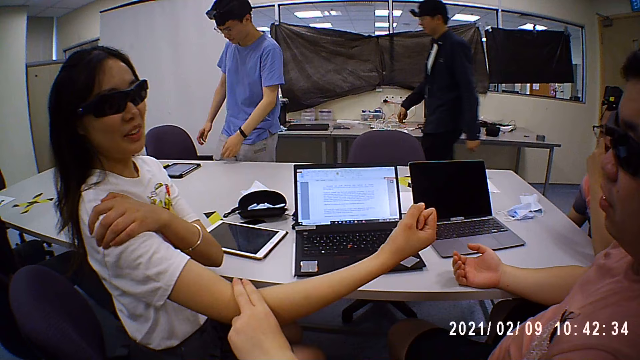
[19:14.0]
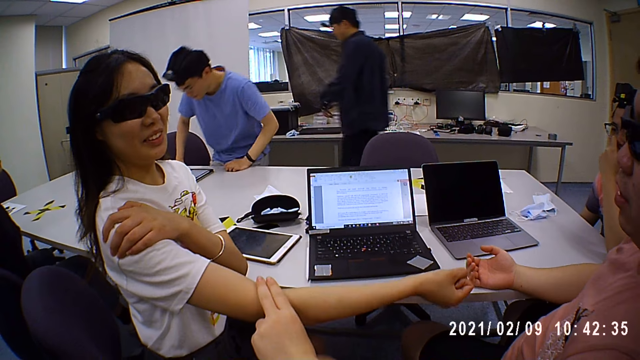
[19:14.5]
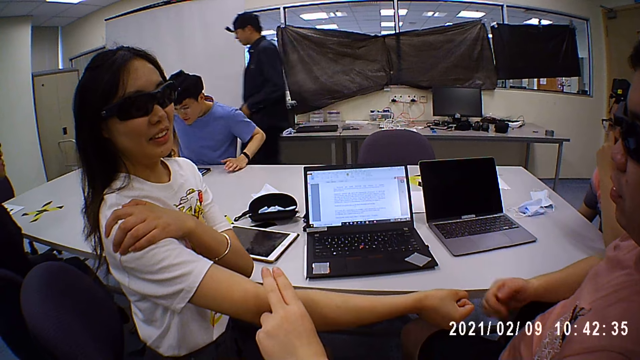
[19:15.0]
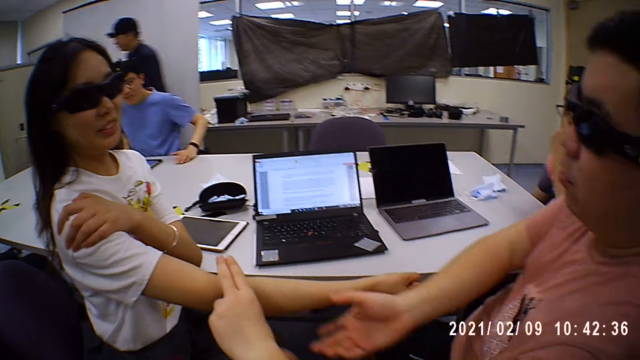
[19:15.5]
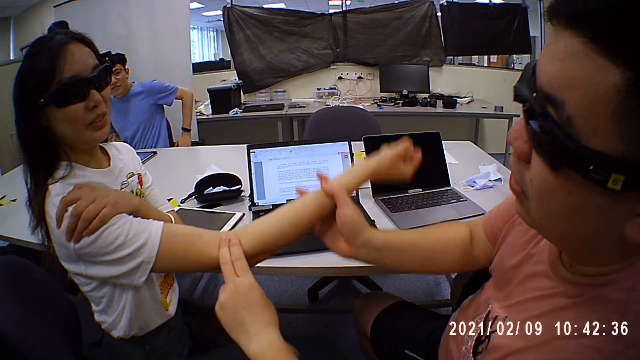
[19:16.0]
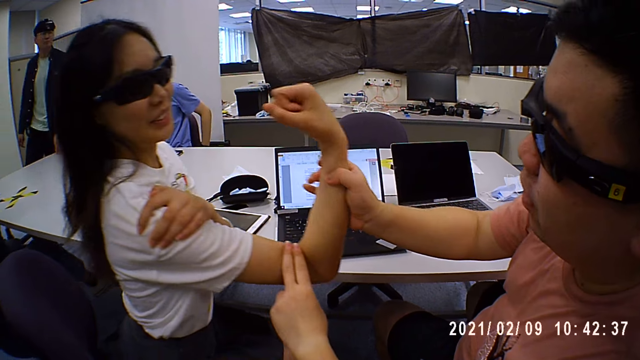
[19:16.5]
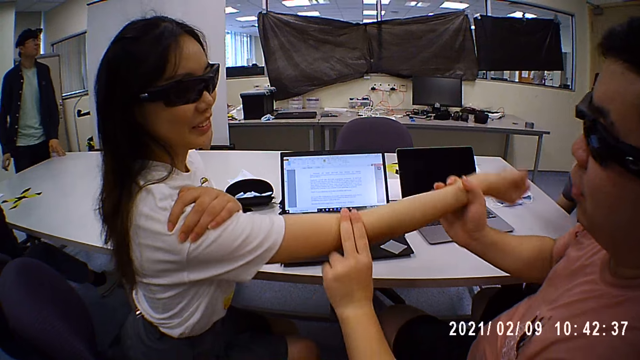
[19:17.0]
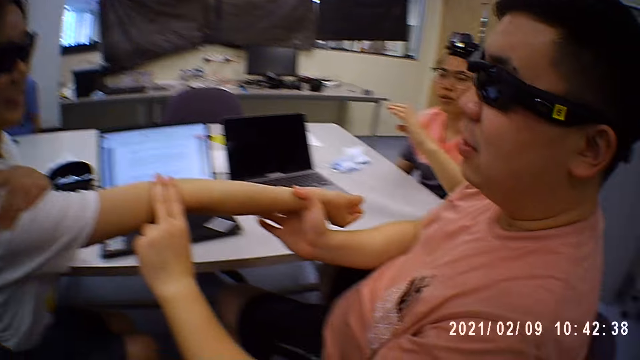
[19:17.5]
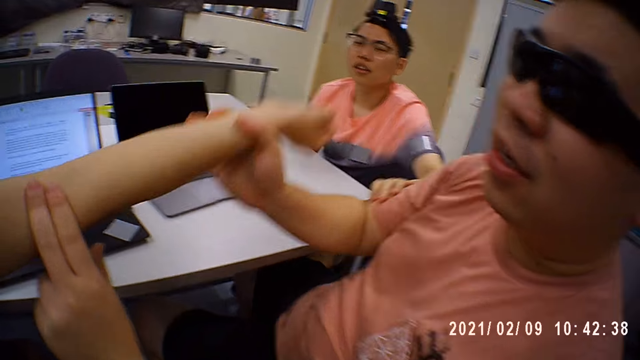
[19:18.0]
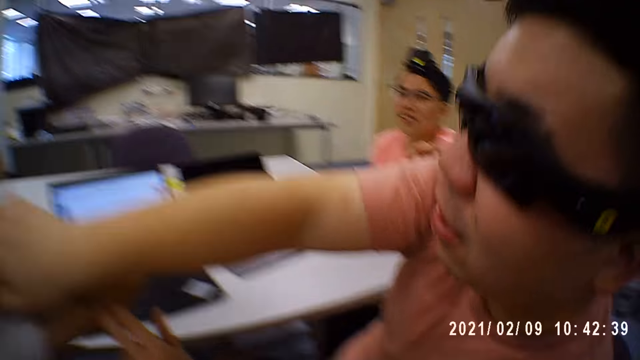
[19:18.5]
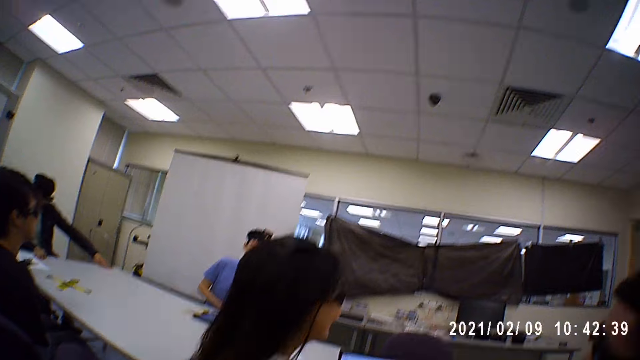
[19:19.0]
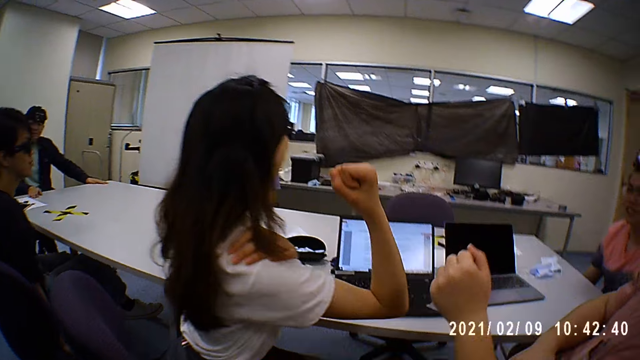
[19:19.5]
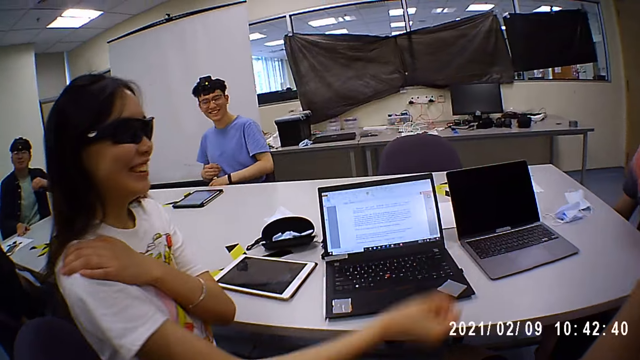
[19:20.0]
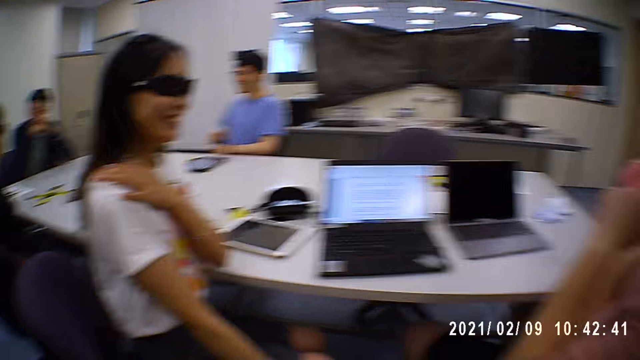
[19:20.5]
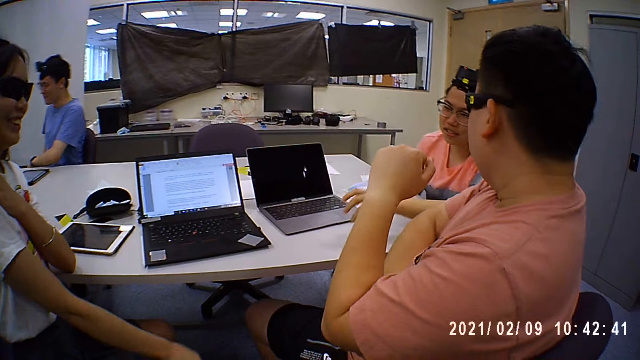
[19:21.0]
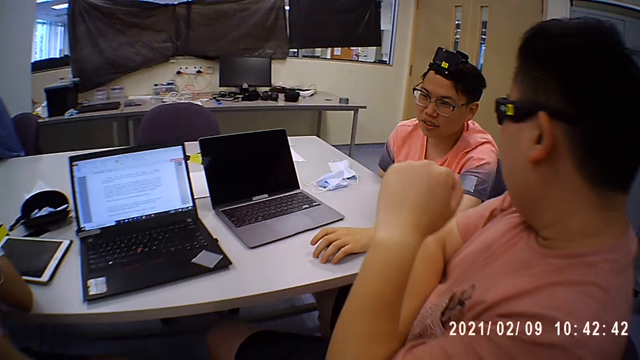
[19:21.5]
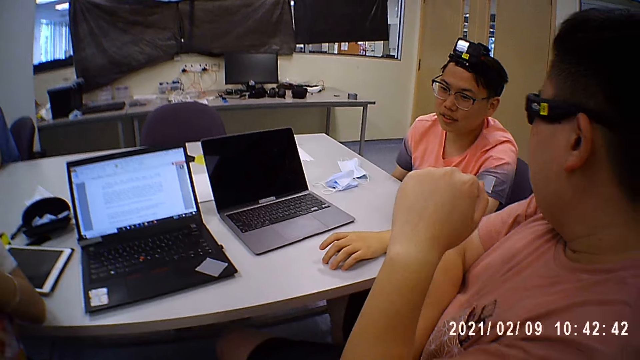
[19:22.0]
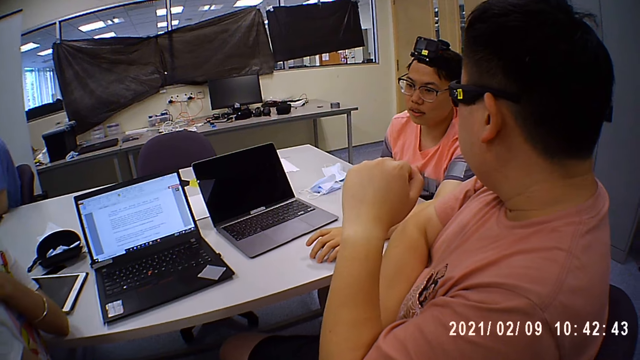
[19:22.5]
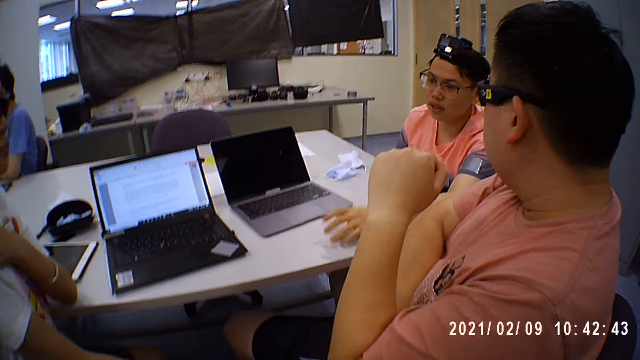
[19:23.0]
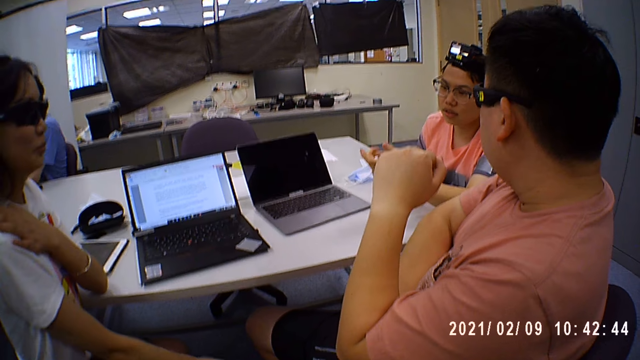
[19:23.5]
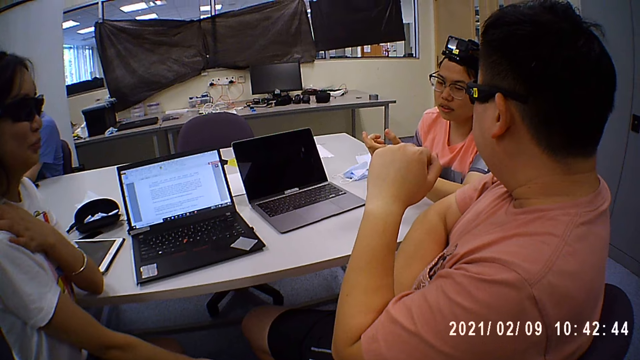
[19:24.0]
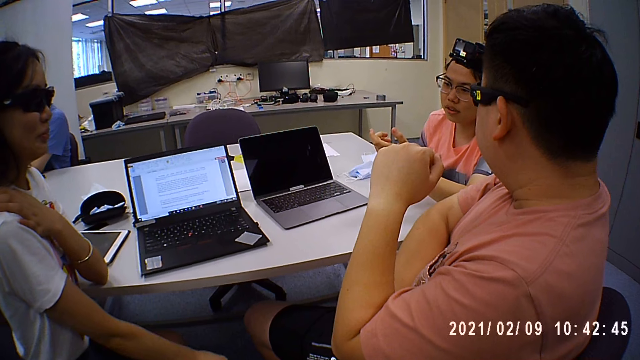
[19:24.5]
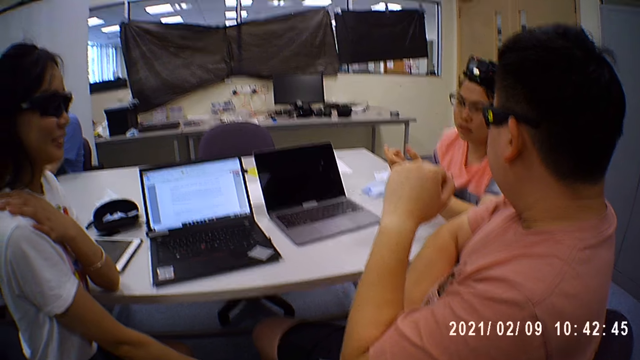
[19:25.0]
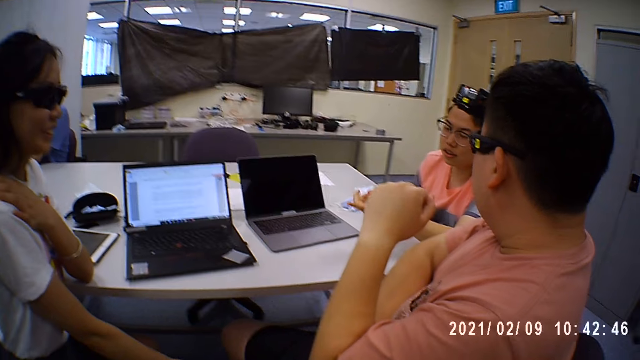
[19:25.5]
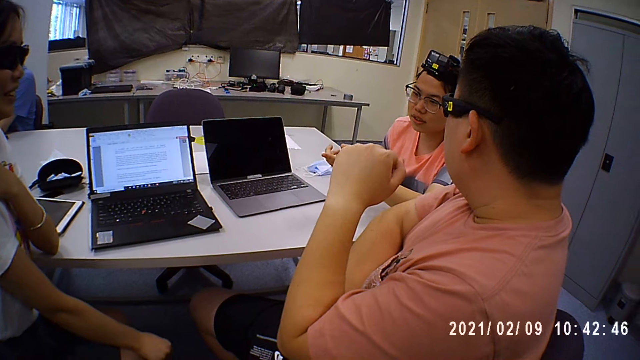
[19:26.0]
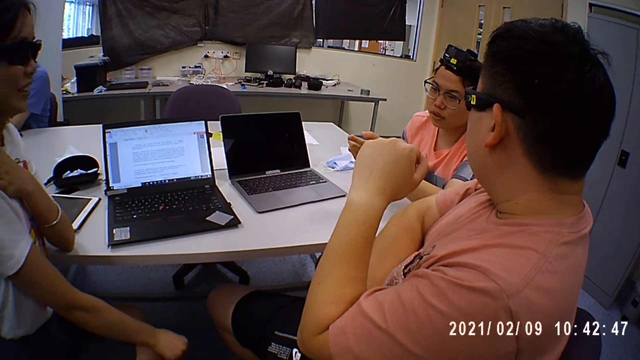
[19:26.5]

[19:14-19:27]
A man taps a woman on her arm with fingers. Another man puts hands on a table and sits down on a chair. The first man lifts the woman's hands. A third man puts a hand on the table. The third man puts hands on the table. A fourth man puts a hand on the table. The fourth man moves up a hand.

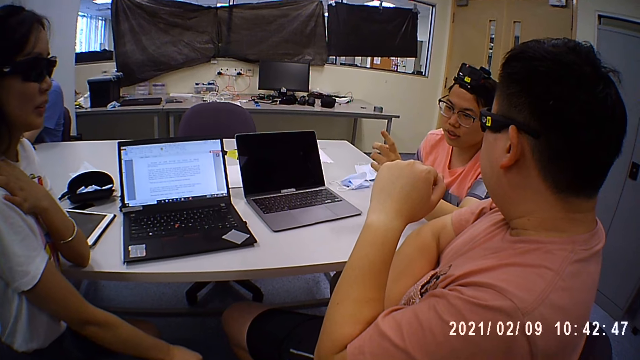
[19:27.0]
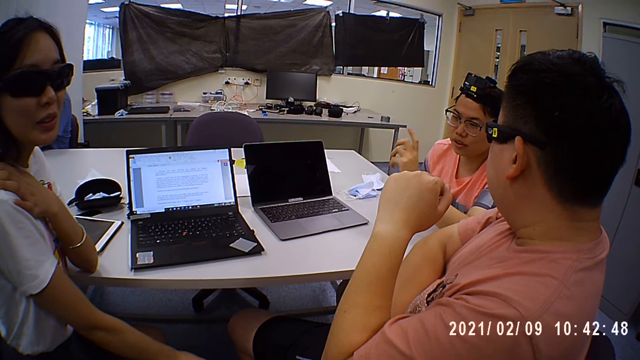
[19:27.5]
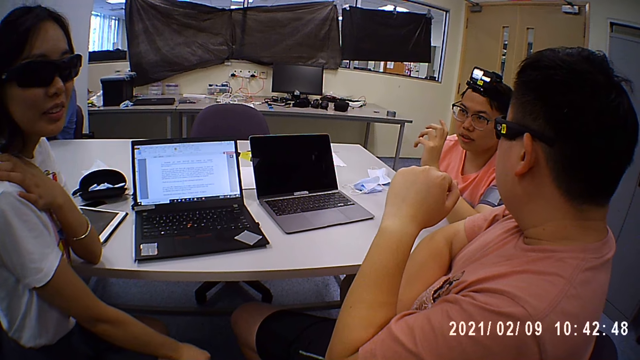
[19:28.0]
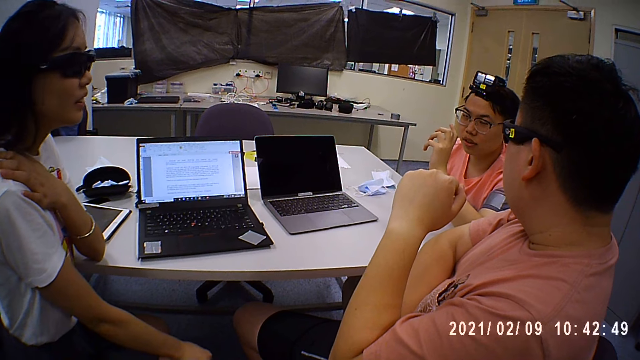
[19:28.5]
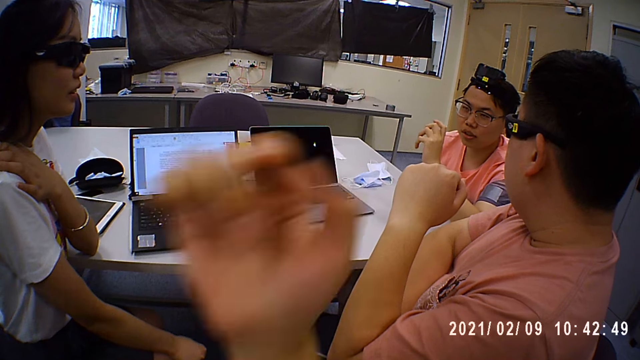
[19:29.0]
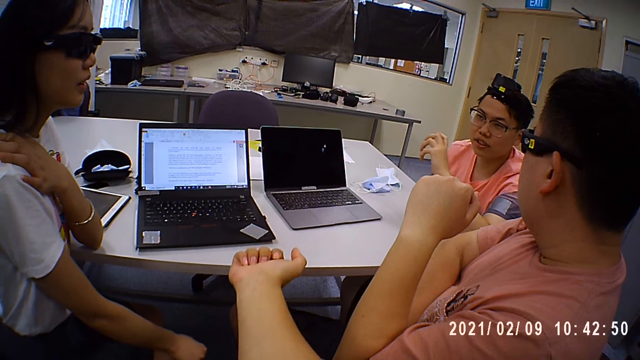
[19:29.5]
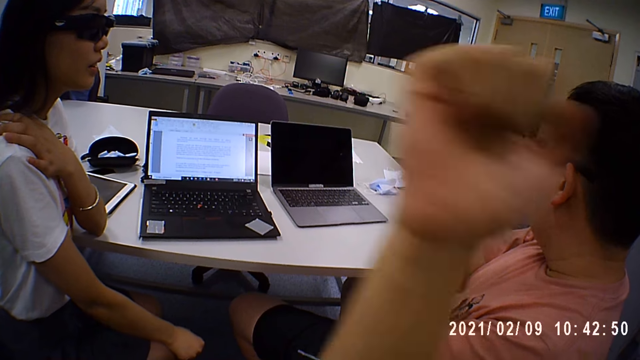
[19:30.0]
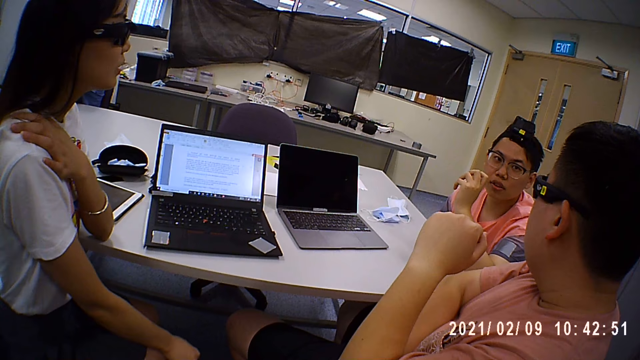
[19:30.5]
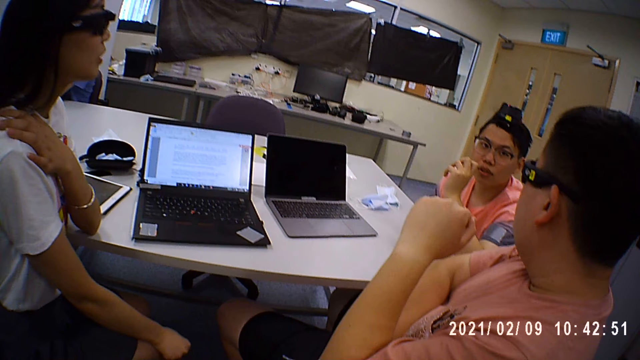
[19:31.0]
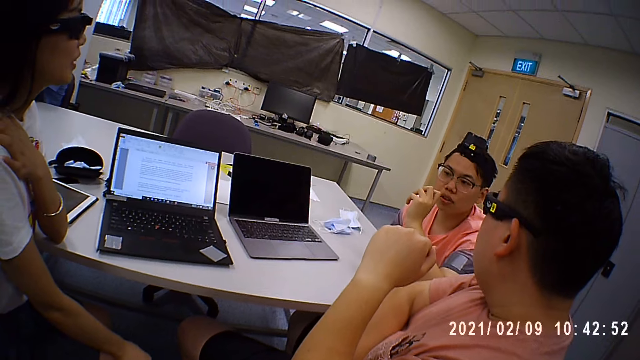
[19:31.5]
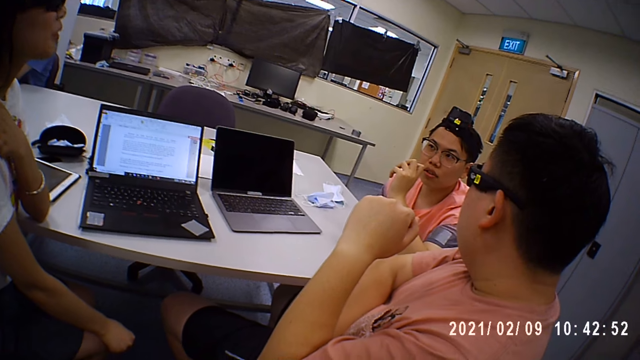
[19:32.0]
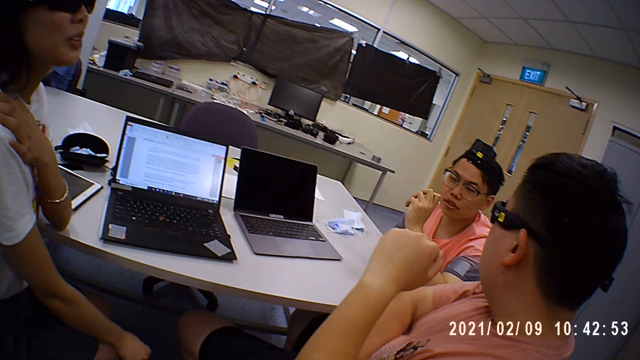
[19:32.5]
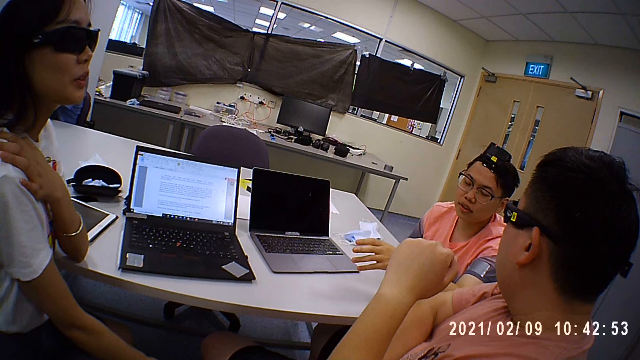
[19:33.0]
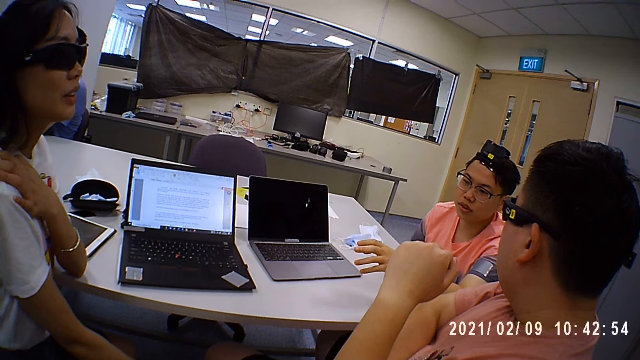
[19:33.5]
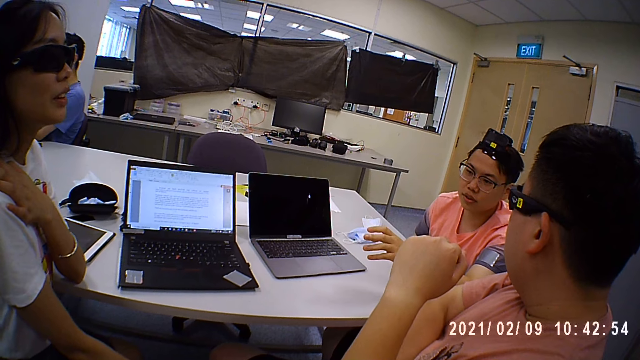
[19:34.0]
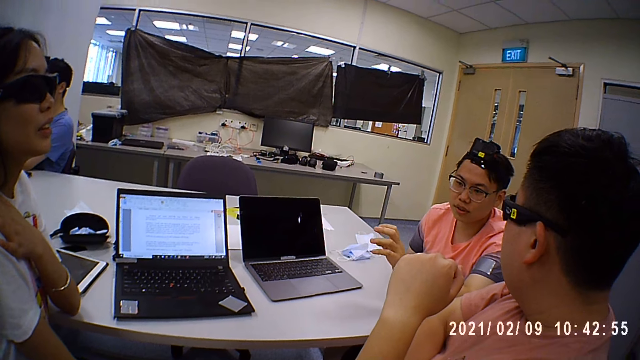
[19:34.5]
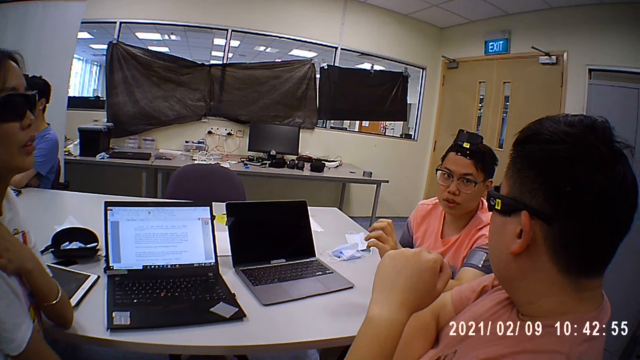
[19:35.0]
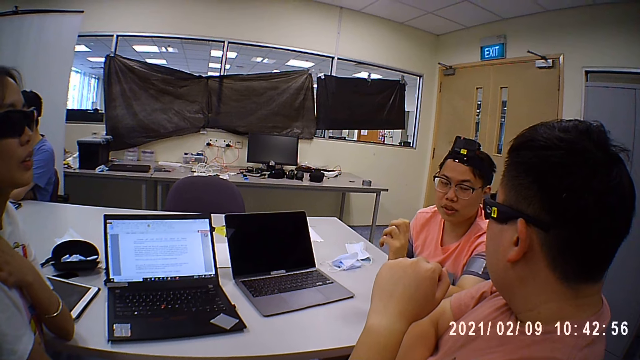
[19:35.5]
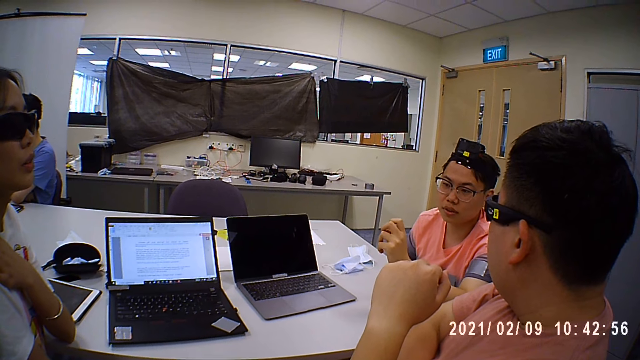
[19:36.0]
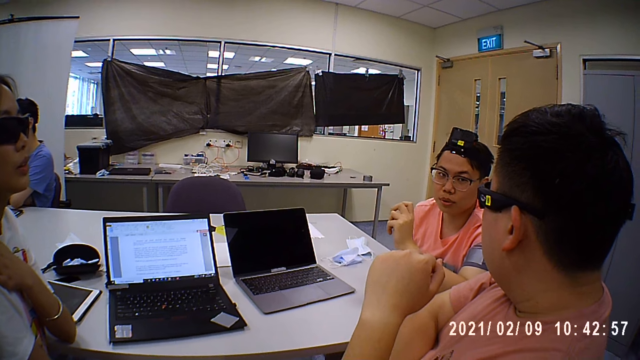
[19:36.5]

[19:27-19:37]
A man explains something to a woman and another man. The camera wearer shows his hands. He moves up a hand. The first man explains something to the woman and the other man.
